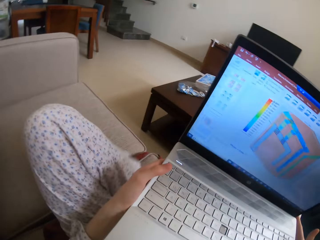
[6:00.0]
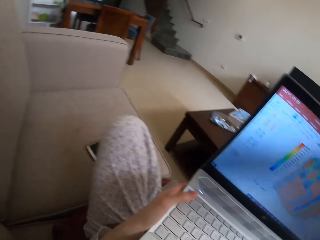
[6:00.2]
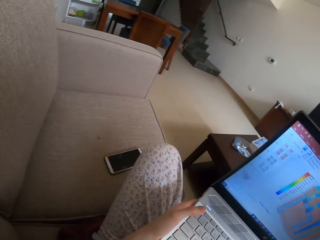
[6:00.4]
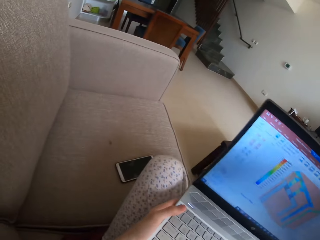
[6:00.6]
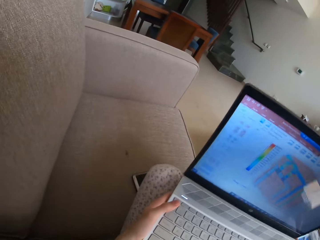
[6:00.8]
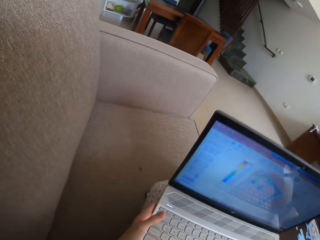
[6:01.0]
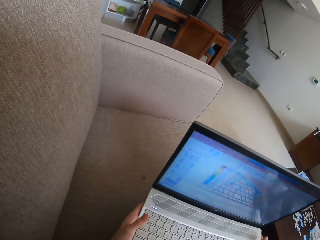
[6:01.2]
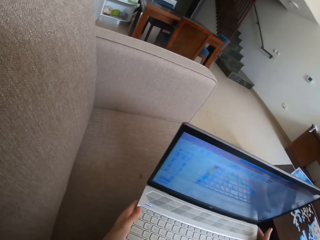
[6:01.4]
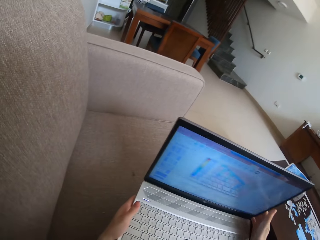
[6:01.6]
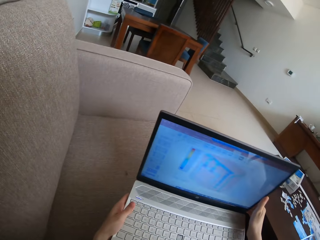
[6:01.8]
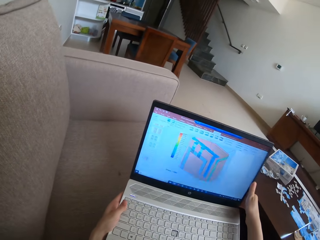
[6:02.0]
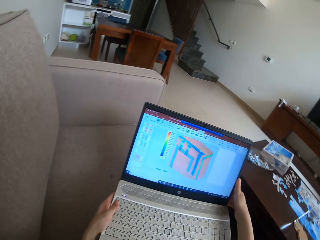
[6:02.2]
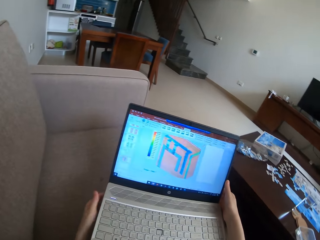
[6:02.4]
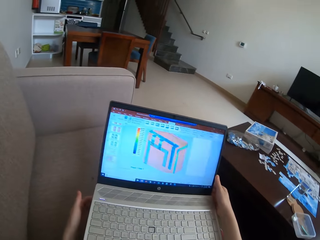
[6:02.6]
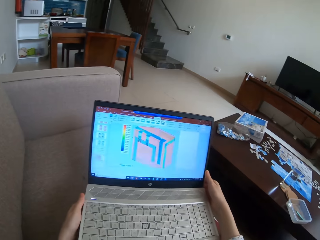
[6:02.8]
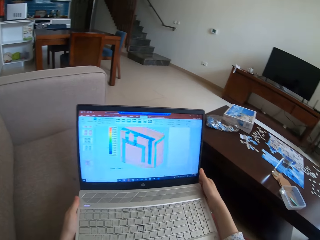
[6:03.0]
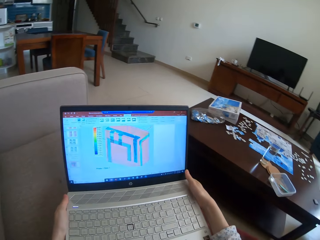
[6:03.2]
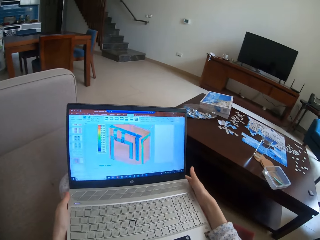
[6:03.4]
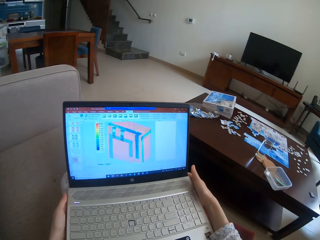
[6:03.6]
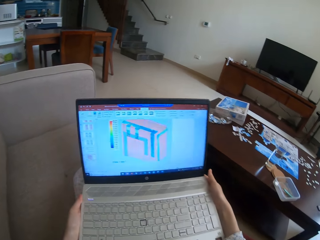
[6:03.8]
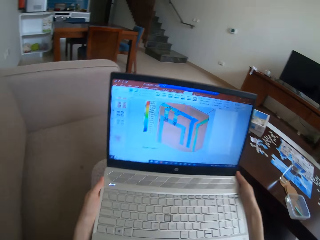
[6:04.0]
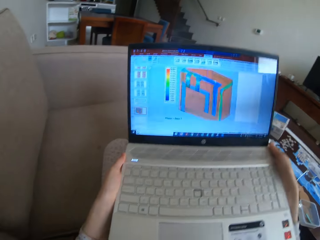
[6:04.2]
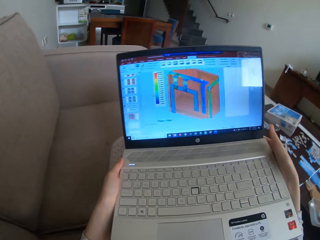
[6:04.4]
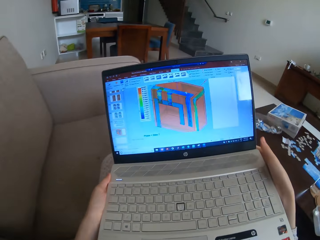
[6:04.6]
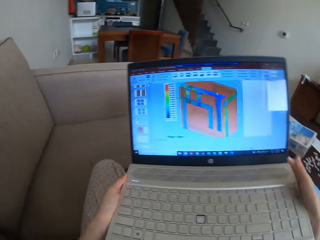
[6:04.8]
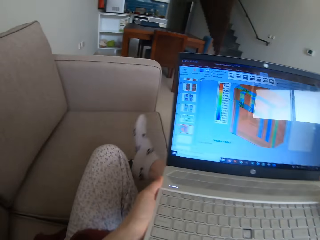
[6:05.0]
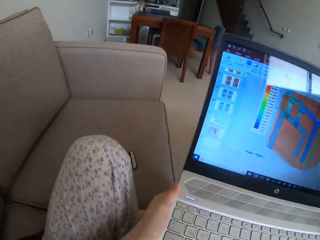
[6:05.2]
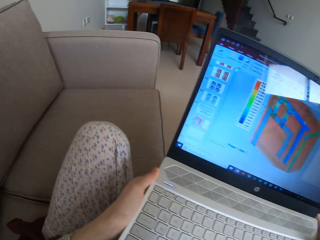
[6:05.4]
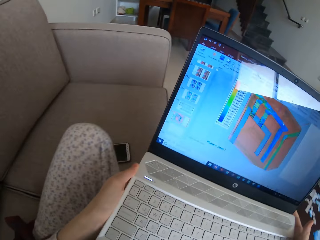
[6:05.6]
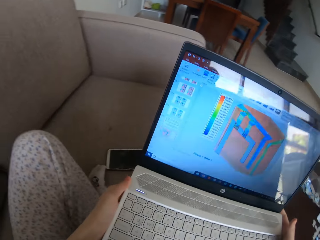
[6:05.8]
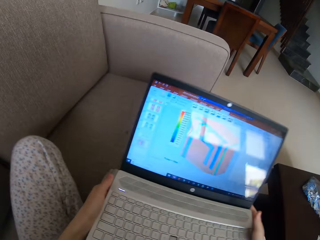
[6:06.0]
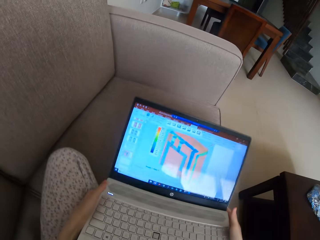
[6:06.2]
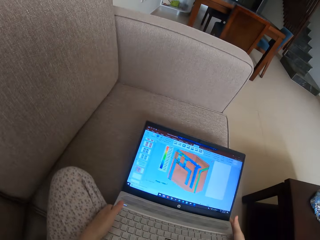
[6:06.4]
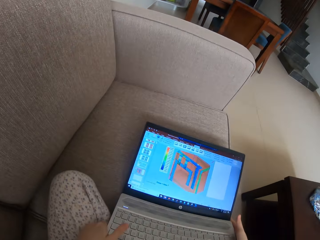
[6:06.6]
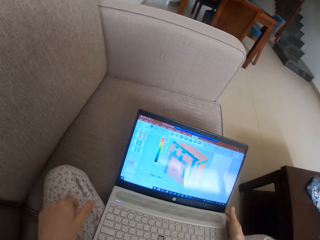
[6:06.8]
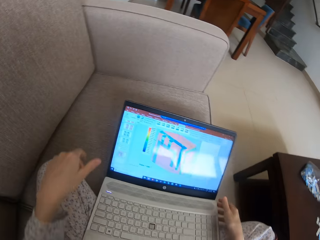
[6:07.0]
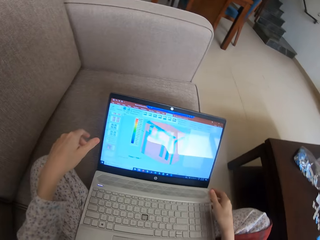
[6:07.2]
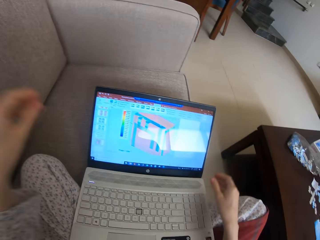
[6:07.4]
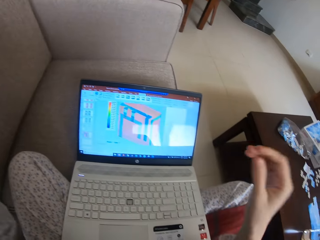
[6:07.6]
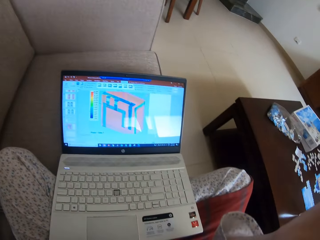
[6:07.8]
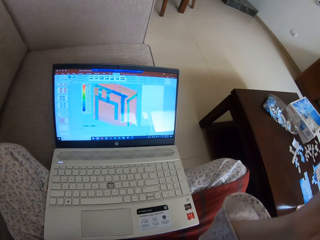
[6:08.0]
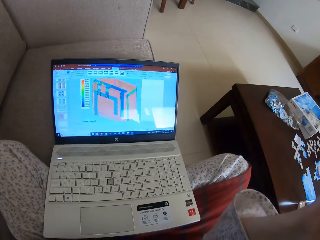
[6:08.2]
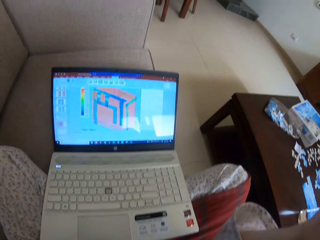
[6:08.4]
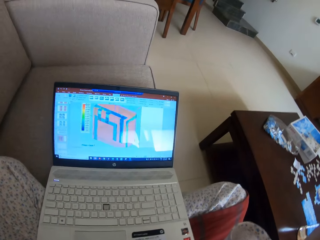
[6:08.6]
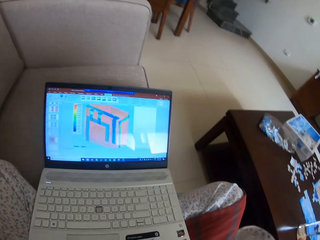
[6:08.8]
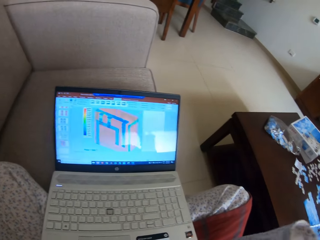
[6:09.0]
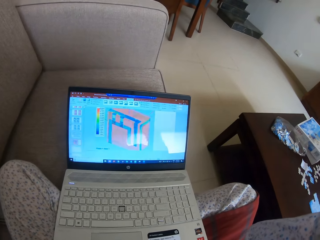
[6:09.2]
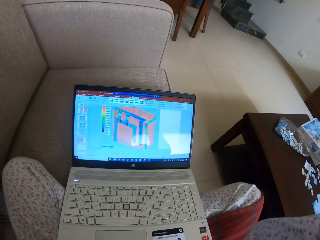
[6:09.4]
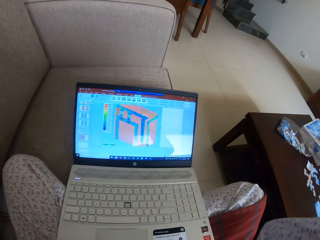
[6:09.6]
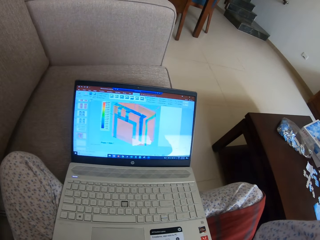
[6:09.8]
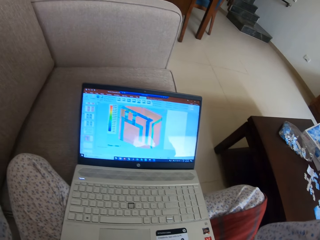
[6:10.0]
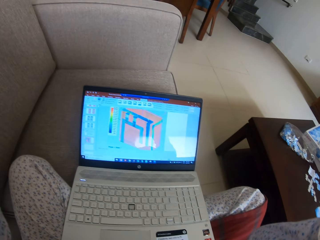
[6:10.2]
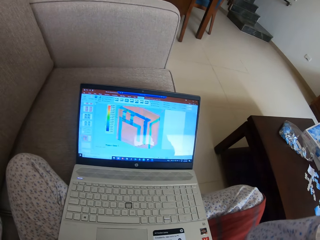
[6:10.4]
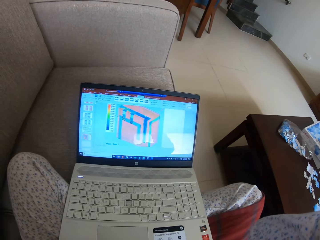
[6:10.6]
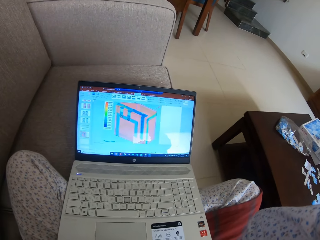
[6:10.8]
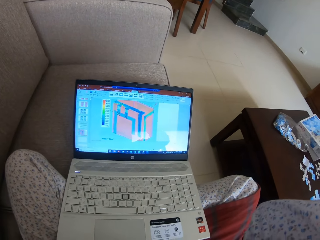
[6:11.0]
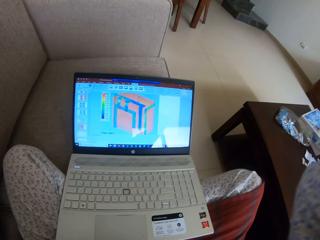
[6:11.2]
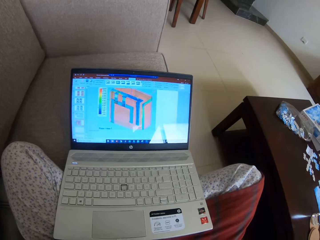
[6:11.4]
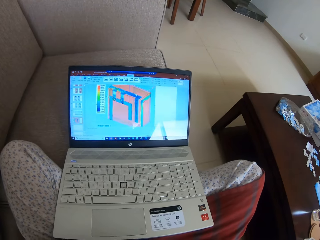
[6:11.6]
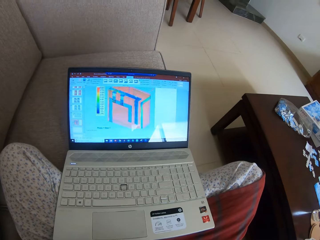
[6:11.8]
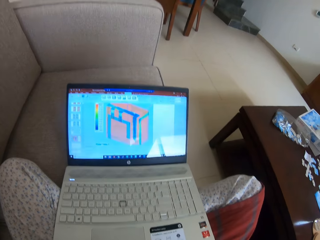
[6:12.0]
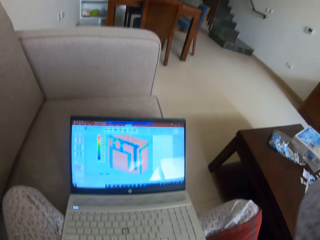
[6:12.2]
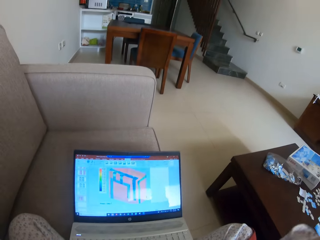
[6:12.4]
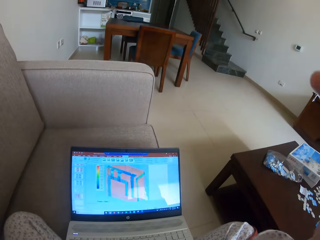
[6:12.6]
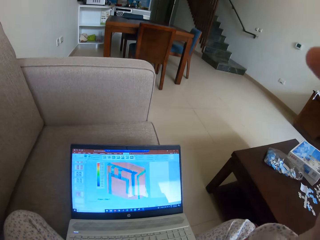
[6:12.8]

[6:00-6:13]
The camera wearer puts her legs on the sofa. She sits on the sofa. She turns around. She holds the laptop and stares at the laptop. She puts the laptop on her lap. She holds the laptop. She folds her leg. She puts the laptop on the sofa. She holds the camera. She adjusts her camera. She stares at the laptop. She looks around.
